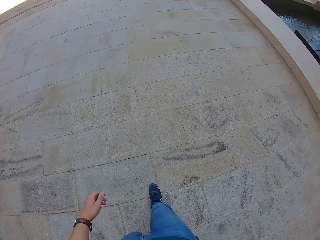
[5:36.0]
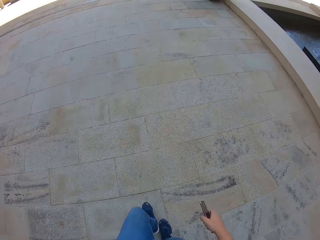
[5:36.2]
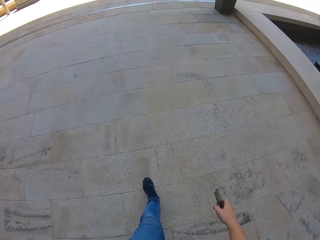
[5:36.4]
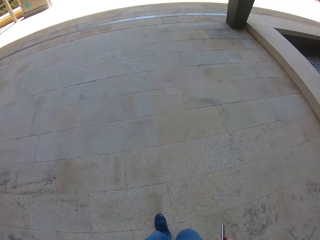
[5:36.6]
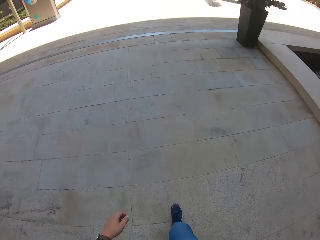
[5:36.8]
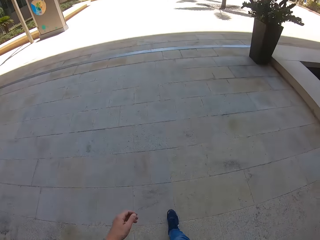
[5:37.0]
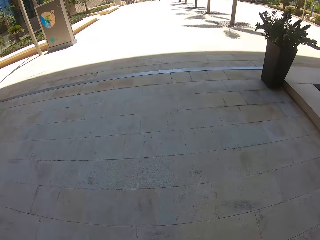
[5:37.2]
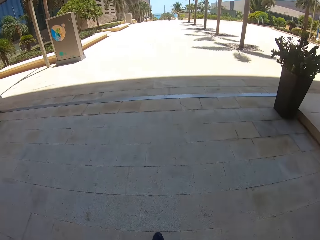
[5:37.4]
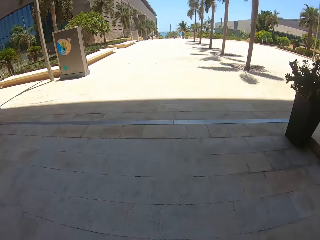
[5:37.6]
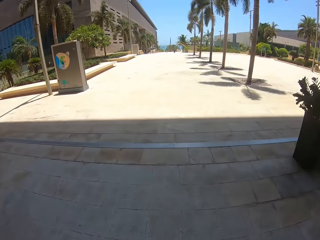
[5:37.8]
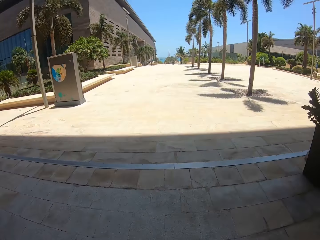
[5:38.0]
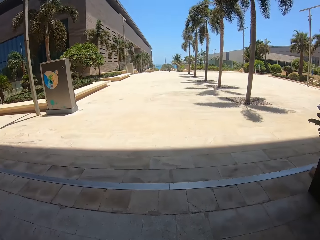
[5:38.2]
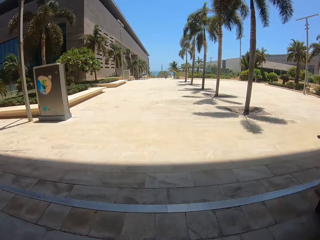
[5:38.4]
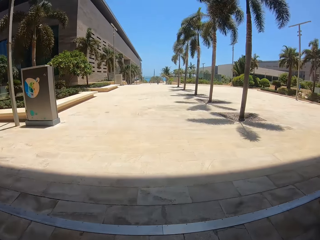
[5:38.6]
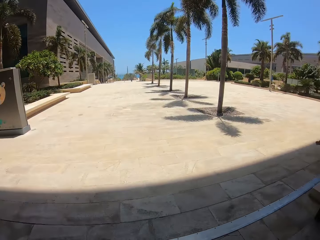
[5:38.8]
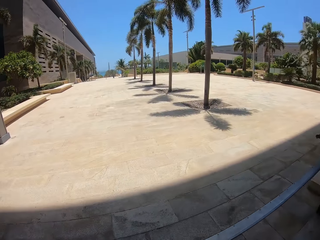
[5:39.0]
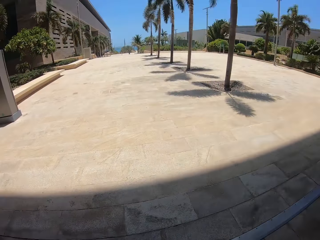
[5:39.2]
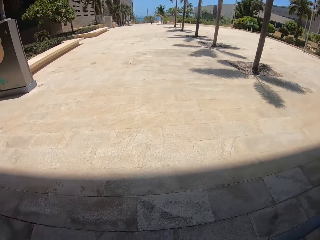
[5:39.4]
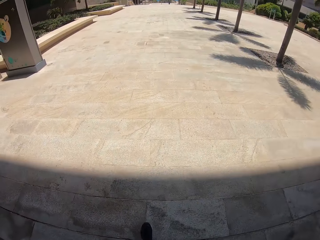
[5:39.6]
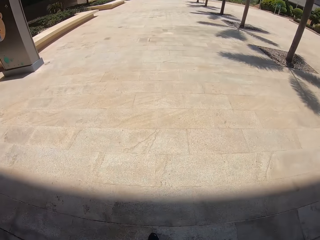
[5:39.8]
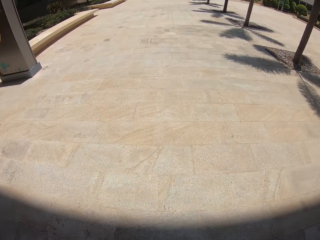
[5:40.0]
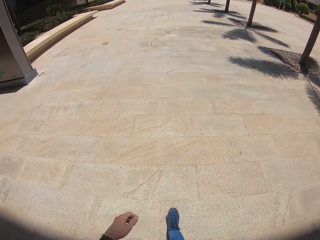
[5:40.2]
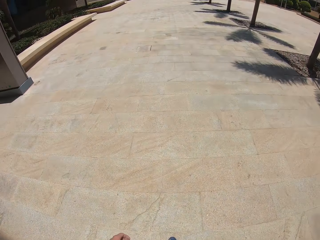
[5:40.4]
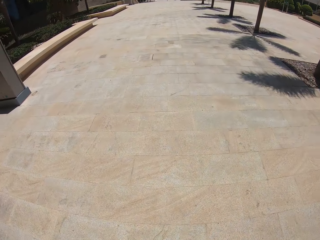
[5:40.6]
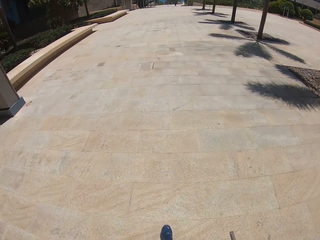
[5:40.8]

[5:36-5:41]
The camera wearer sways the left hand. They sway the right hand with the phone. They sway the left hand. They walk around. They raise the left hand.

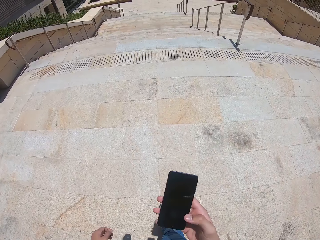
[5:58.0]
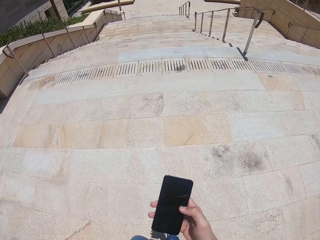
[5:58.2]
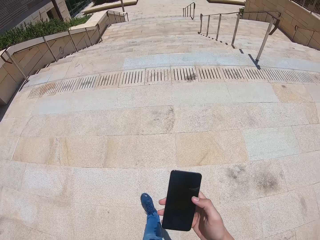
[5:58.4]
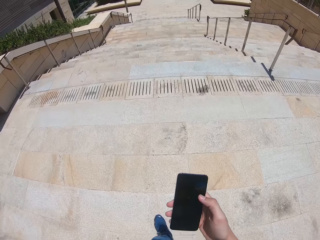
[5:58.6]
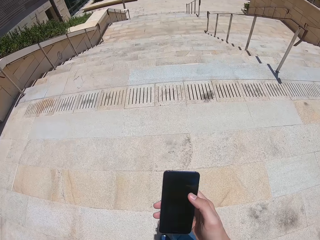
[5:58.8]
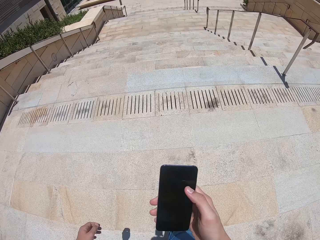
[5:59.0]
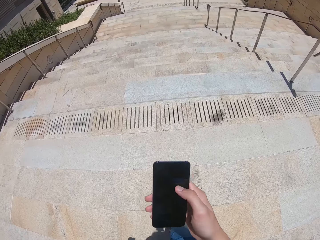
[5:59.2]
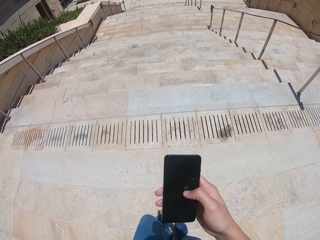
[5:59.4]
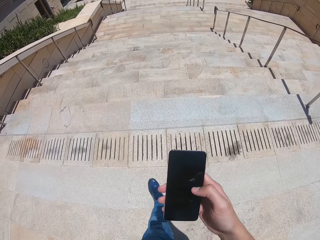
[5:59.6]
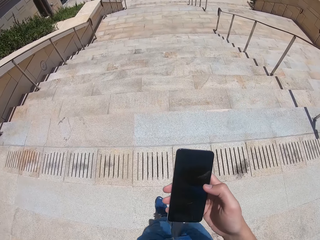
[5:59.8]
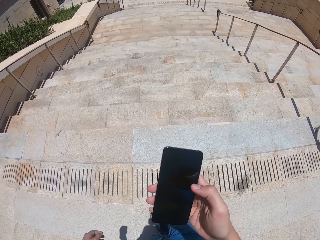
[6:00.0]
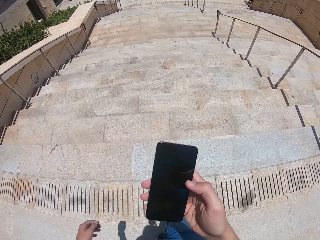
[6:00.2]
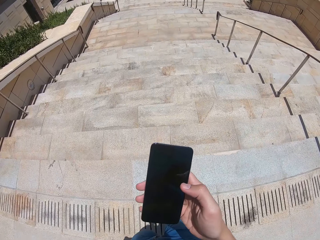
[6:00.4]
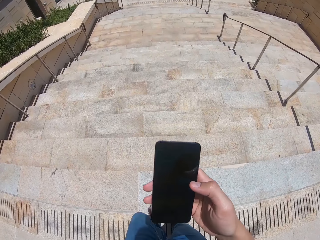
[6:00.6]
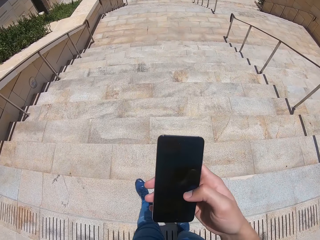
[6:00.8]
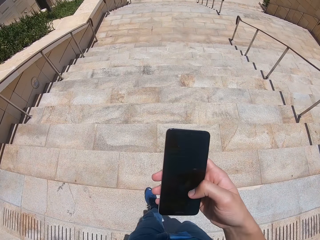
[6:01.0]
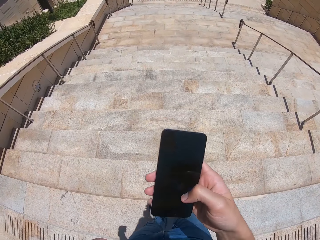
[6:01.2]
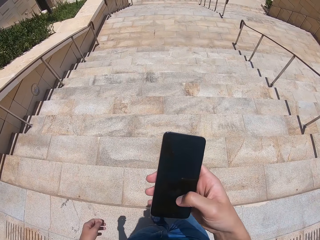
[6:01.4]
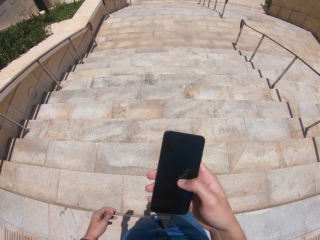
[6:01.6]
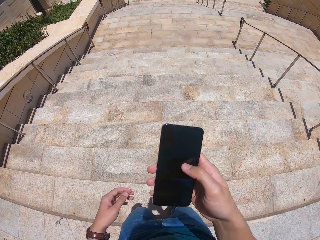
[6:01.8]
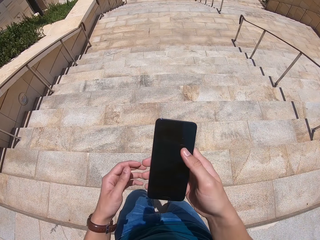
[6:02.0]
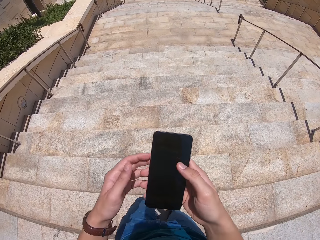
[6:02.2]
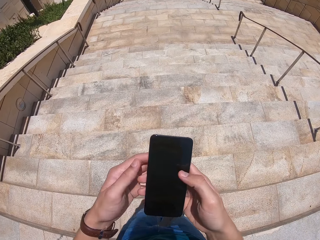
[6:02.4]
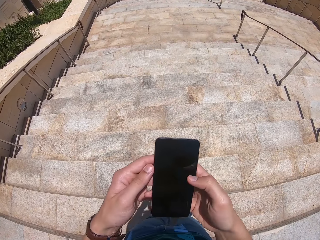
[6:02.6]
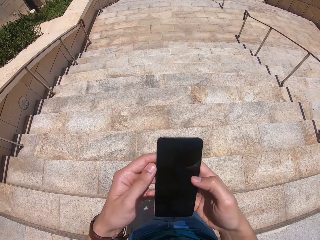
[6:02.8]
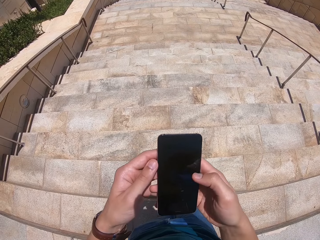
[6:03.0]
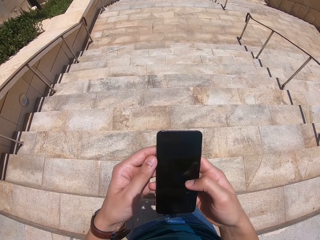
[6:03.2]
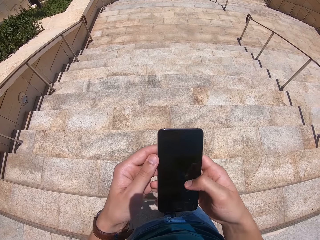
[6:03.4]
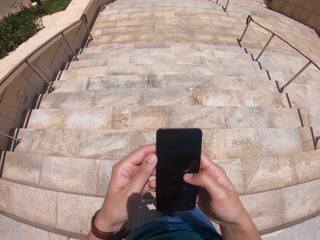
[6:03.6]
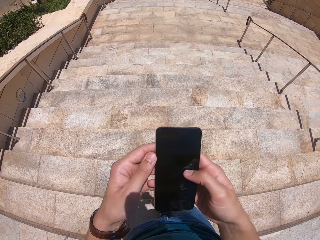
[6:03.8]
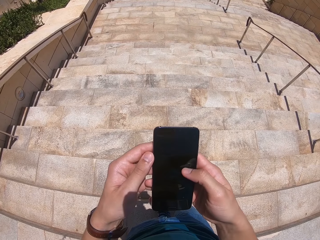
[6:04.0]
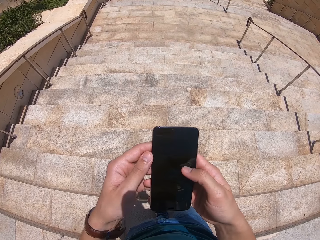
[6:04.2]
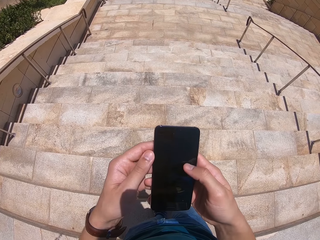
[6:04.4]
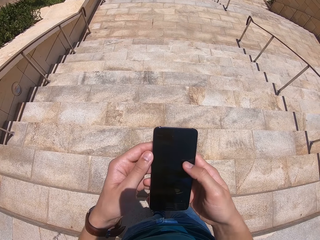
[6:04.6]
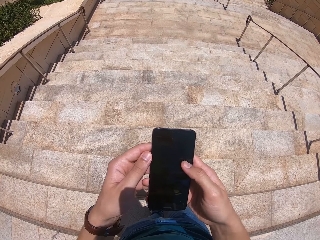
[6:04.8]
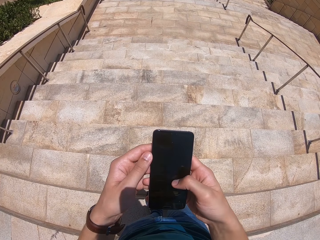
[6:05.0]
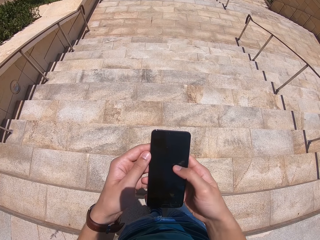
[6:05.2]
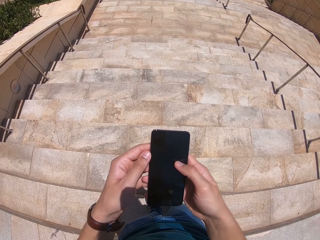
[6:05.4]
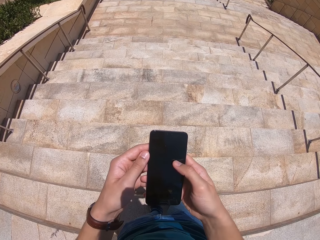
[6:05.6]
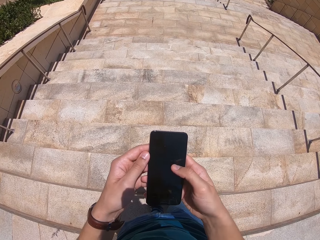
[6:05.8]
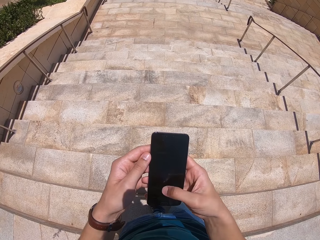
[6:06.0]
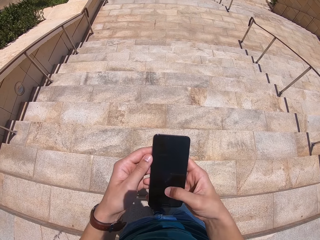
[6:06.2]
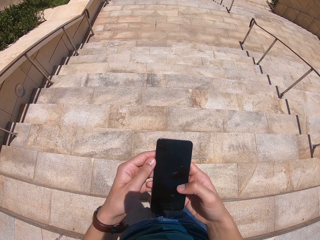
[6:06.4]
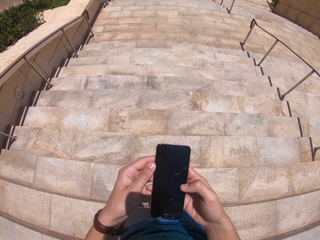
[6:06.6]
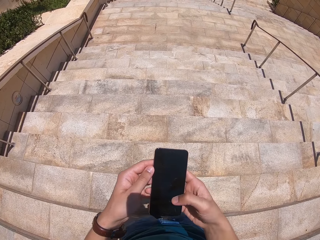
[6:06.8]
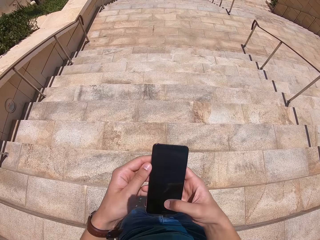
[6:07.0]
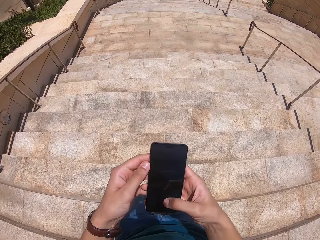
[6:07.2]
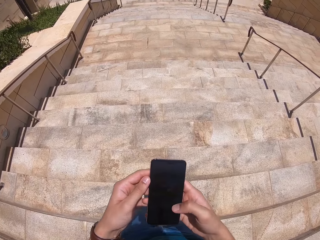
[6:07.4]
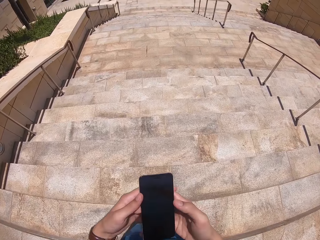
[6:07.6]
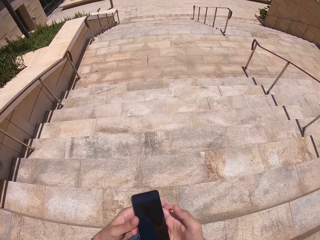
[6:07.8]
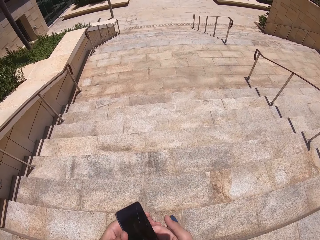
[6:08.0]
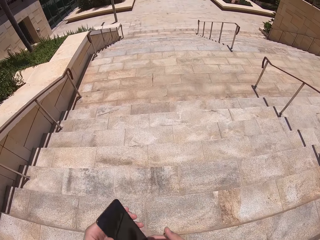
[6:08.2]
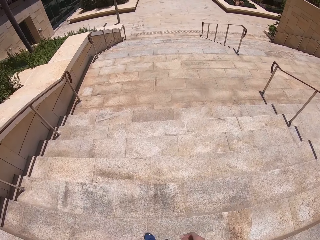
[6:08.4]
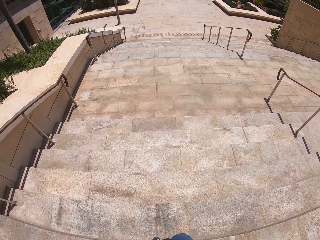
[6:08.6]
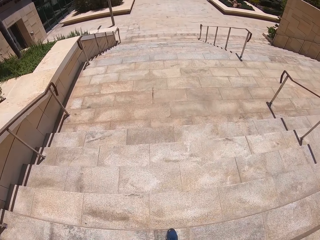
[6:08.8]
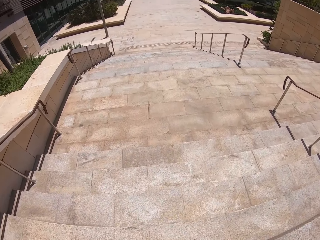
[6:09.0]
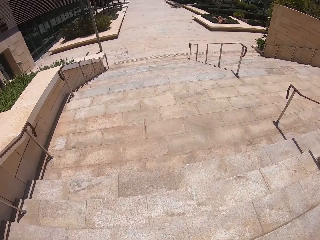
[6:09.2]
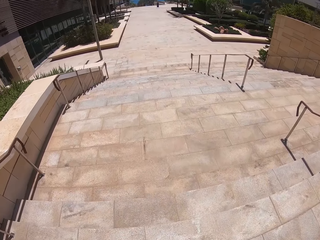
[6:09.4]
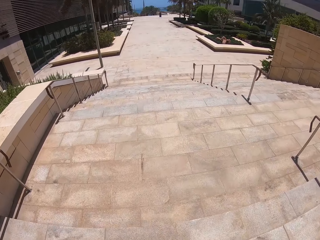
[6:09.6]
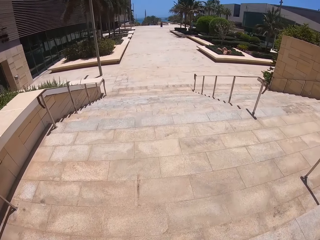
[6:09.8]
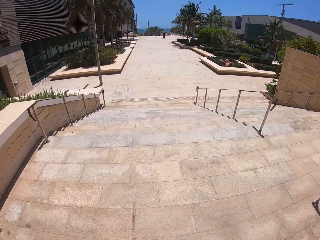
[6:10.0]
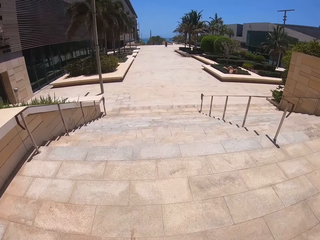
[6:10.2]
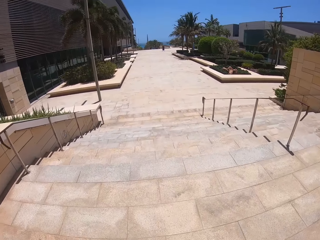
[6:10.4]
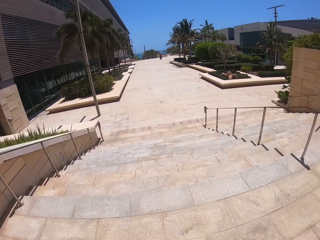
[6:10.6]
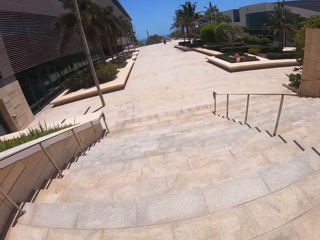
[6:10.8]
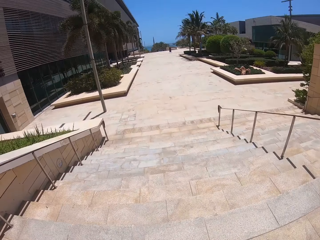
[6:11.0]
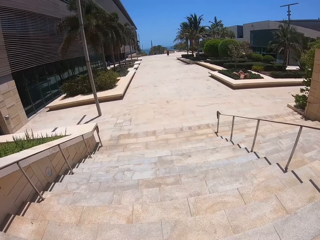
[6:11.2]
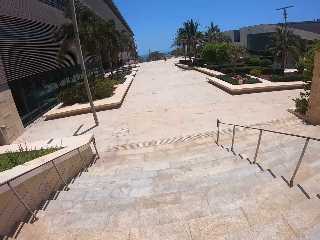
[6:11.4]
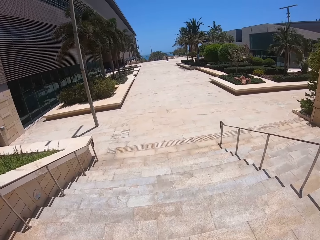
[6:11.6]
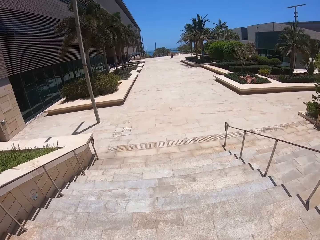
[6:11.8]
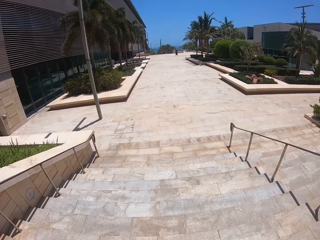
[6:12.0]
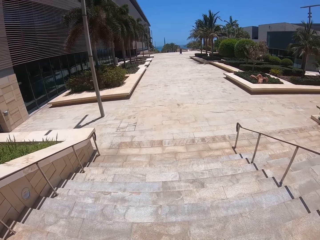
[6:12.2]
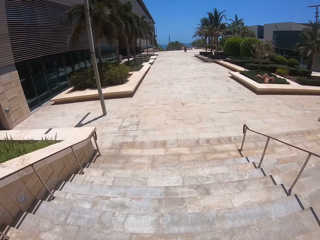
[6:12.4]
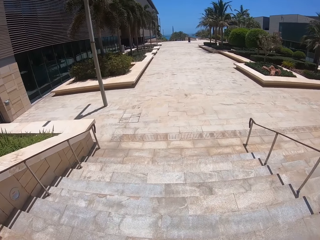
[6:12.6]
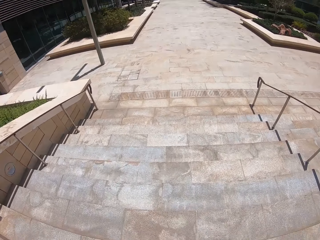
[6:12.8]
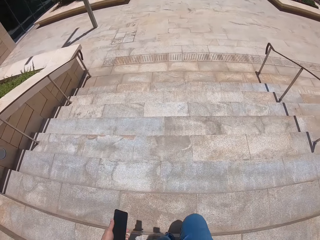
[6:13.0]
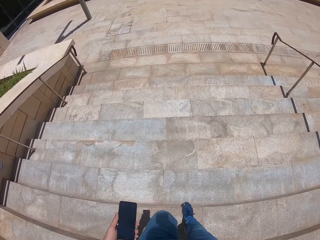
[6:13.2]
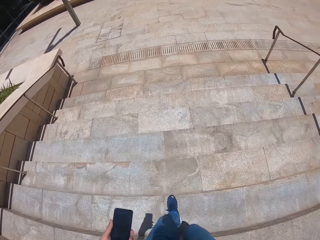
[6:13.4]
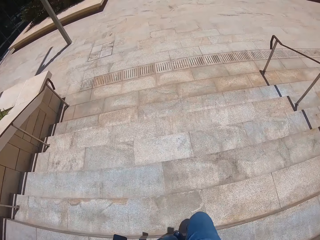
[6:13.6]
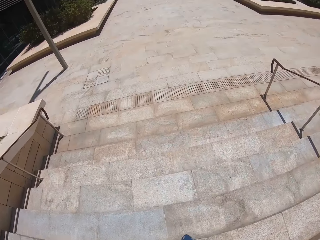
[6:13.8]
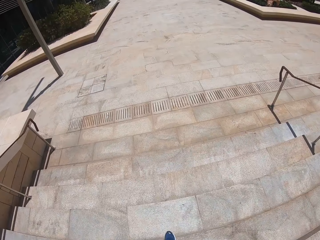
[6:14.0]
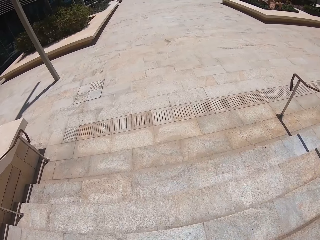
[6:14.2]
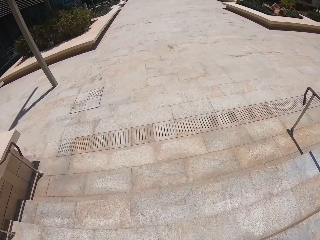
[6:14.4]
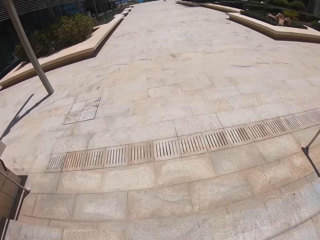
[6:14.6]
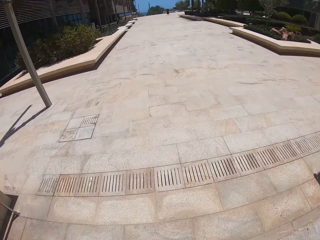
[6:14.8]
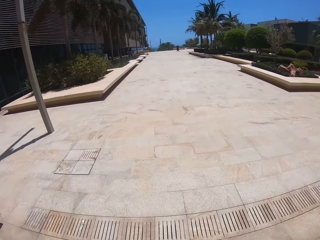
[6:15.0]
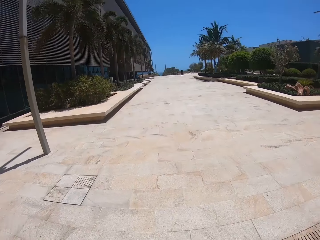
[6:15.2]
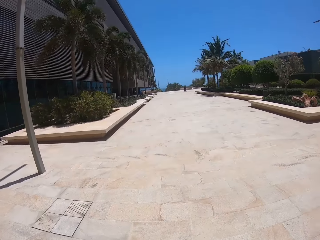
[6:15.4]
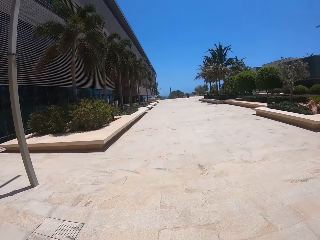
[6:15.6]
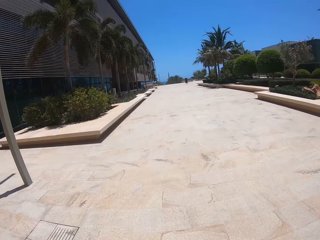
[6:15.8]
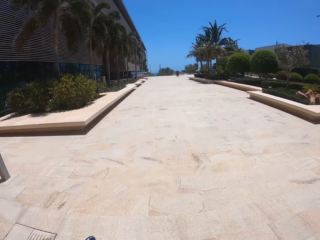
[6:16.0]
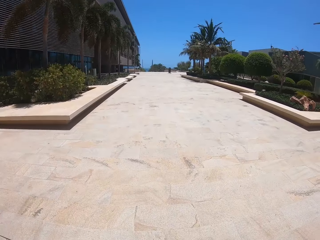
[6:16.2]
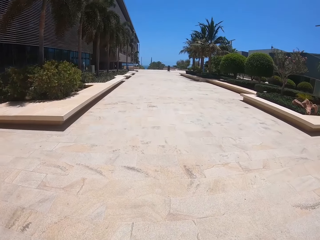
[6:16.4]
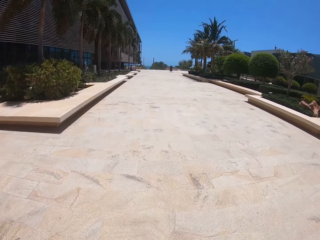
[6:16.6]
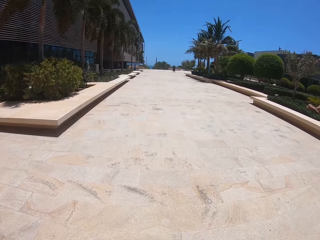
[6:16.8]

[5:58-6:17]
The camera wearer walks around. He holds the phone with both hands. He operates the phone with both hands. He operates the phone with the right hand. He walks down the stairs. He holds the phone in the left hand. He holds the phone with his left hand. He descends the stairs.
